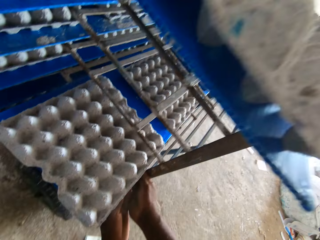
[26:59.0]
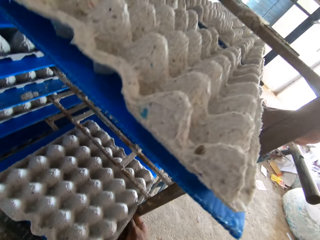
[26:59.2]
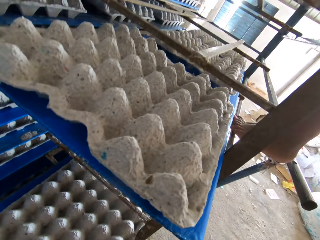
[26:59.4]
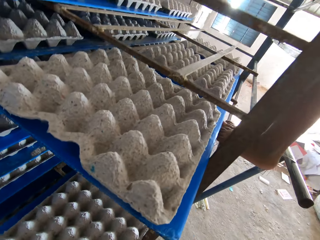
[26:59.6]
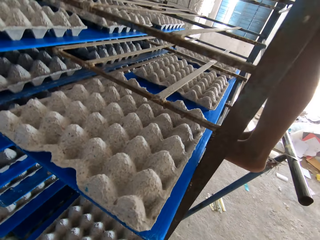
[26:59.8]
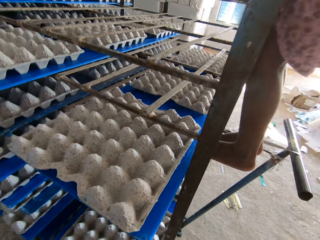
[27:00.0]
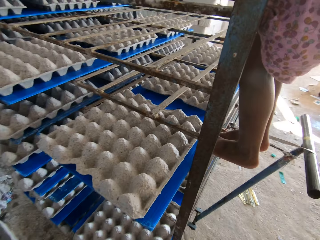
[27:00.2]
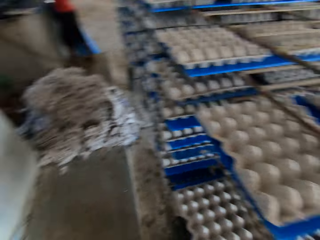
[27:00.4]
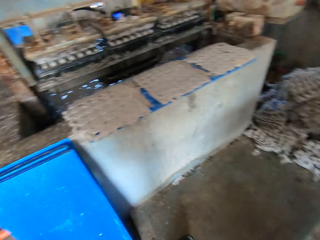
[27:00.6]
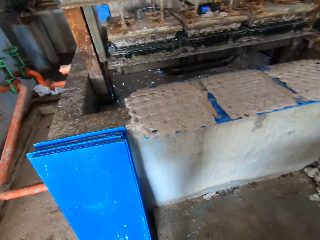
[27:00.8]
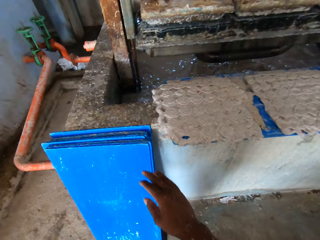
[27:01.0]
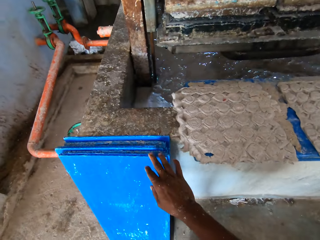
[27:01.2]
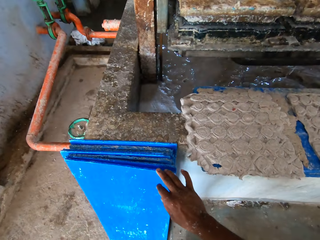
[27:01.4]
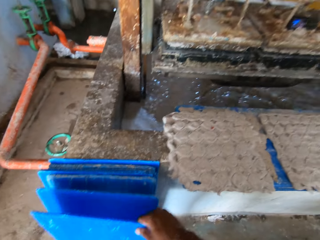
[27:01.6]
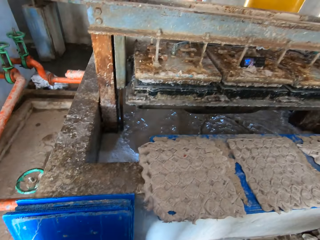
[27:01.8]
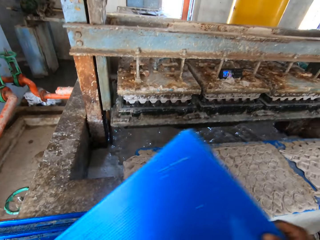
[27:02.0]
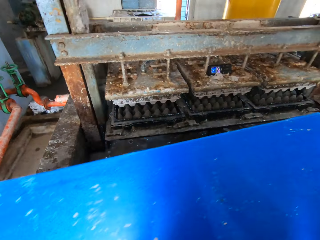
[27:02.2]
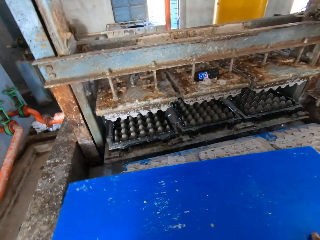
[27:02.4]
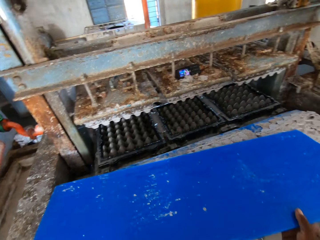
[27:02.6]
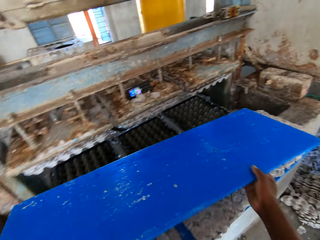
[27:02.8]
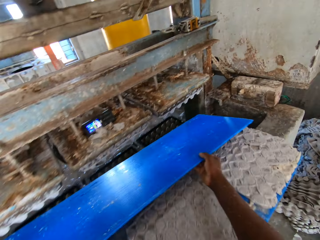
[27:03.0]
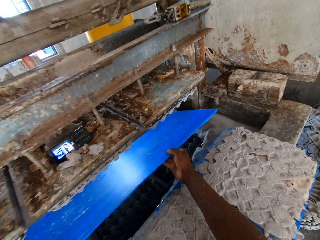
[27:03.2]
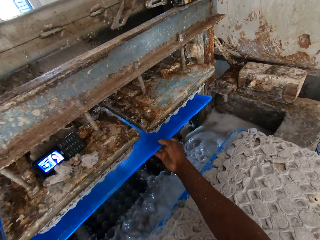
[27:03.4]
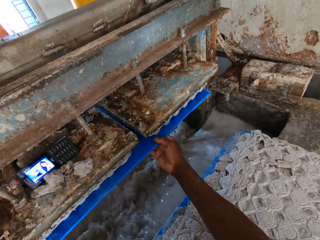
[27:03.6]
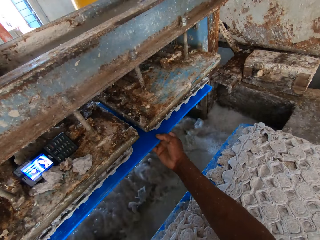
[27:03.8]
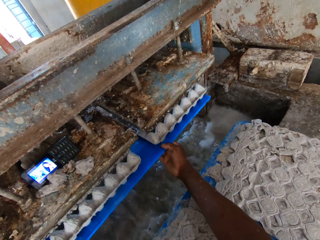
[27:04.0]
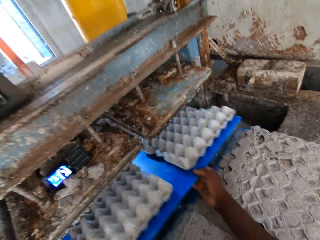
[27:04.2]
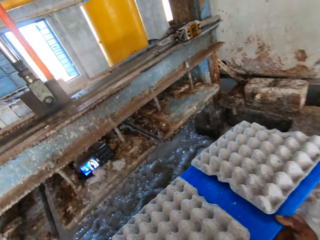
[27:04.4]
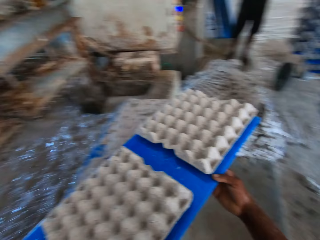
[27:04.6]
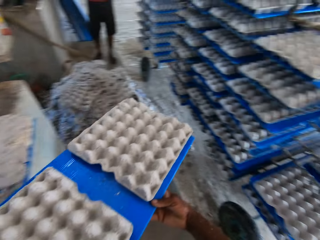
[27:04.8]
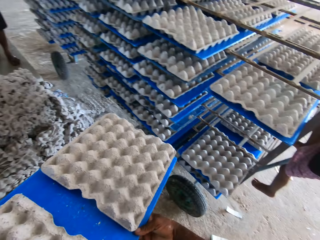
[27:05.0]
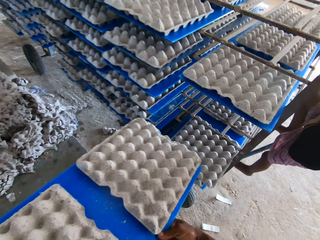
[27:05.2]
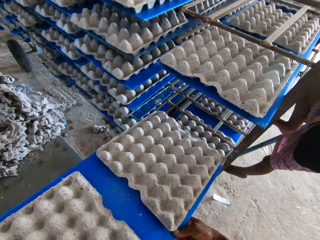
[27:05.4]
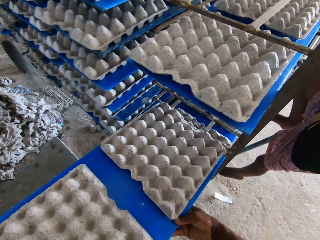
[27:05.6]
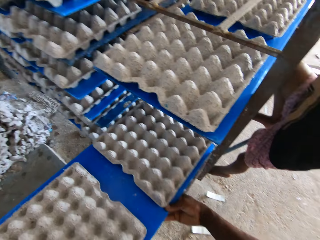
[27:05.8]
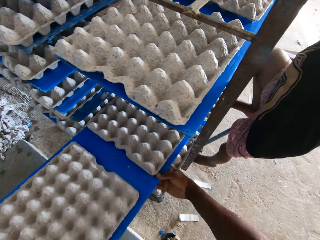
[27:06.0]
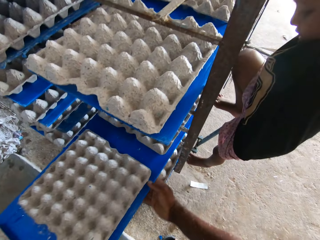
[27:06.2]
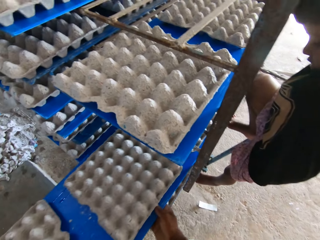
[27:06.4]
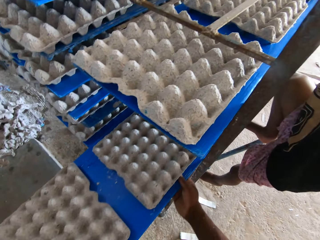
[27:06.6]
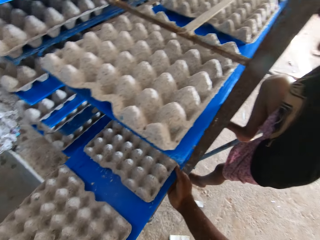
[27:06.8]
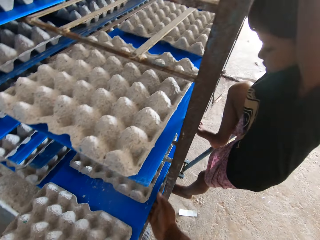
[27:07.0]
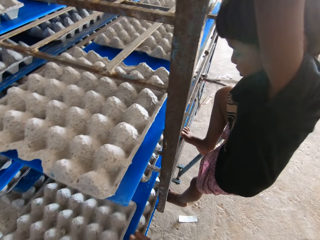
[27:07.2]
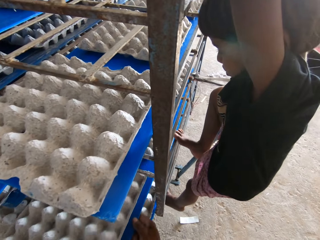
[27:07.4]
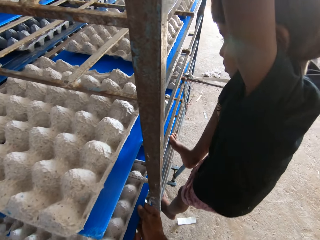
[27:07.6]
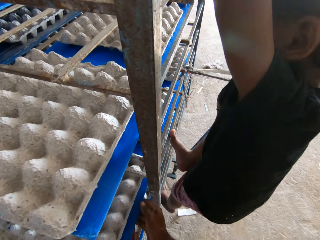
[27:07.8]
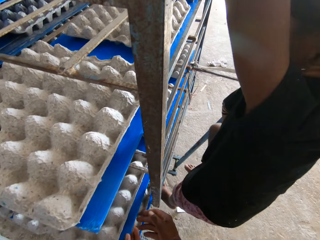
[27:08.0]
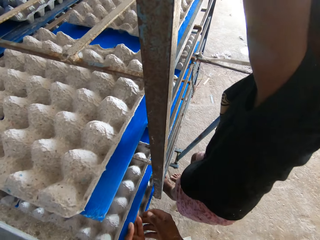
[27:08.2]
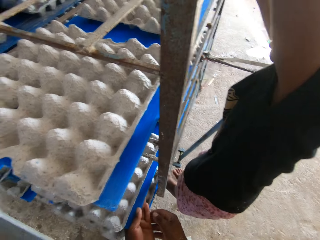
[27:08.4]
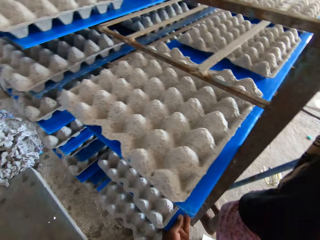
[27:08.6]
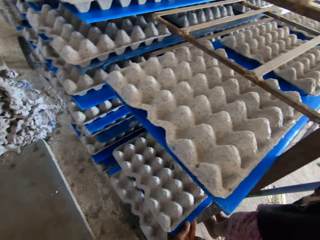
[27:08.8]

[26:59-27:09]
The camera wearer looks around. He picks up the board from the ground with his right hand. He drops the board in his hands on the wall. He places the board in his hands underneath the crate machine former. He removes the board with his hands from underneath the crate machine former. He places the board of egg crates into the cage with his hands. A child holds the cage with his hands. The camera wearer looks to the child.

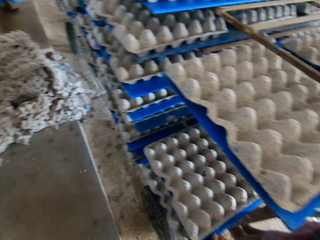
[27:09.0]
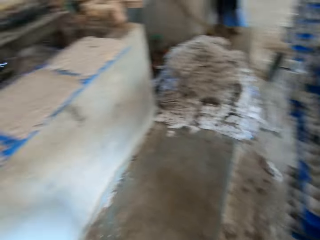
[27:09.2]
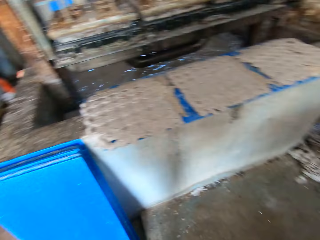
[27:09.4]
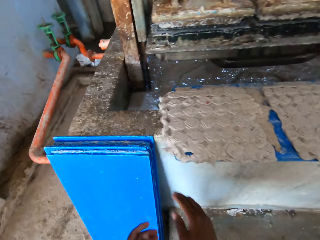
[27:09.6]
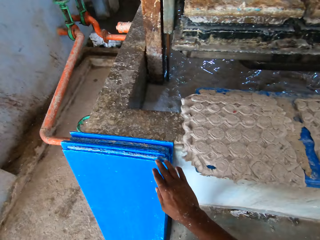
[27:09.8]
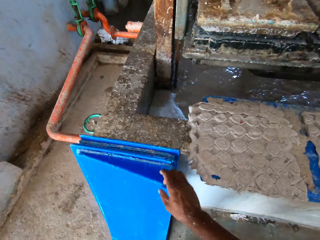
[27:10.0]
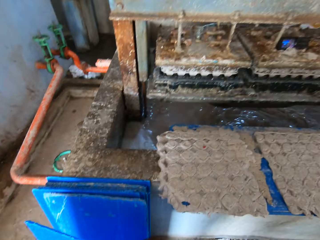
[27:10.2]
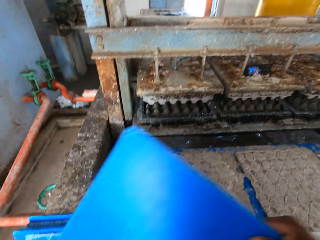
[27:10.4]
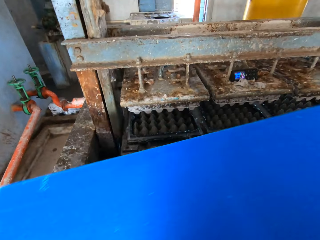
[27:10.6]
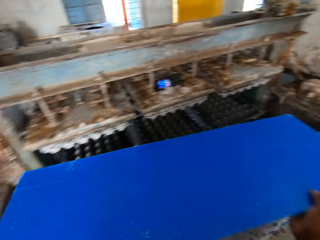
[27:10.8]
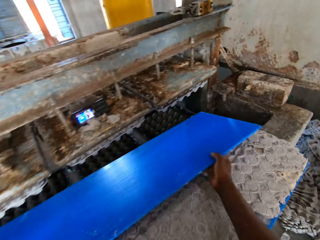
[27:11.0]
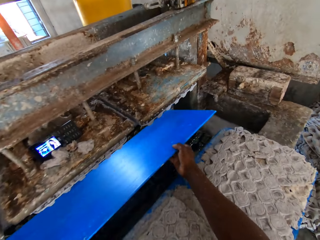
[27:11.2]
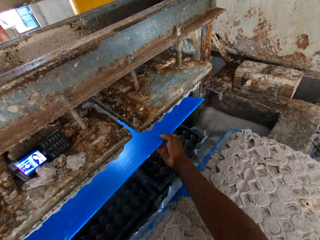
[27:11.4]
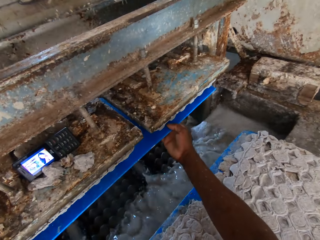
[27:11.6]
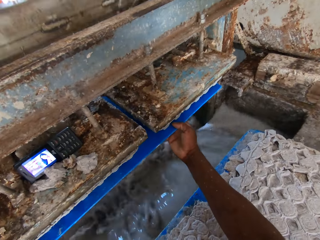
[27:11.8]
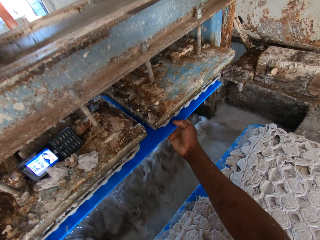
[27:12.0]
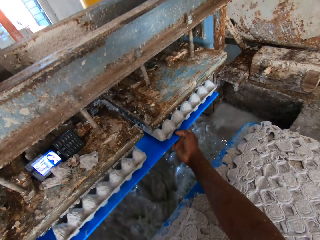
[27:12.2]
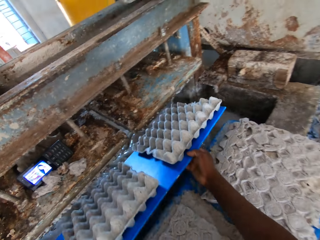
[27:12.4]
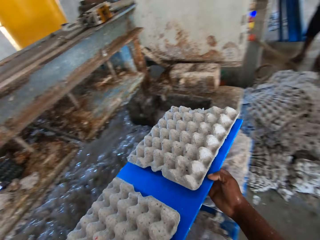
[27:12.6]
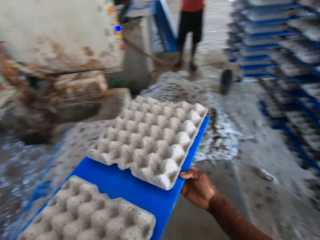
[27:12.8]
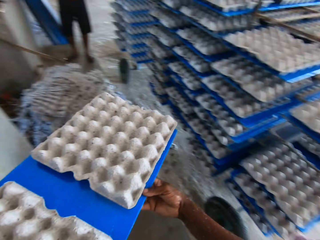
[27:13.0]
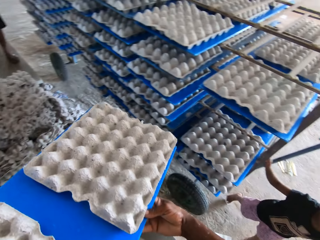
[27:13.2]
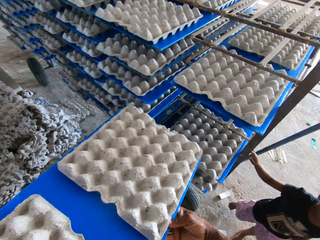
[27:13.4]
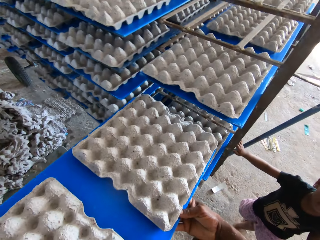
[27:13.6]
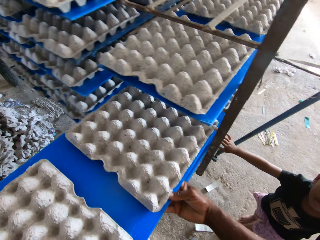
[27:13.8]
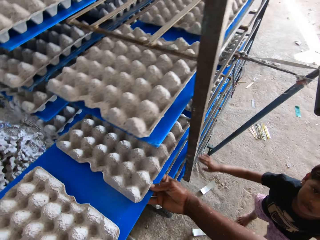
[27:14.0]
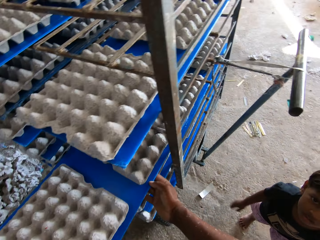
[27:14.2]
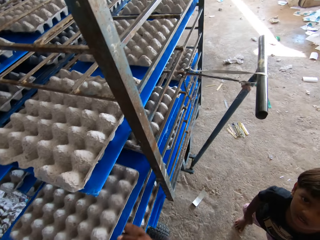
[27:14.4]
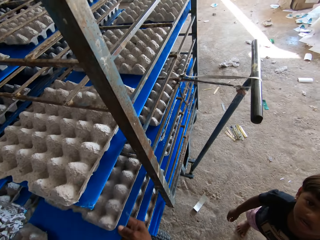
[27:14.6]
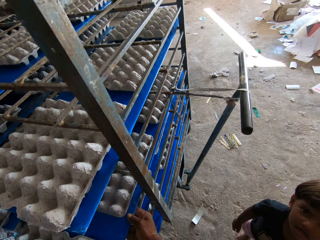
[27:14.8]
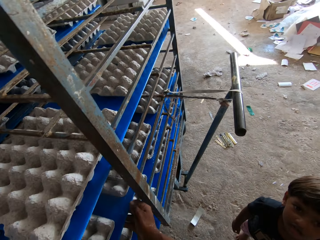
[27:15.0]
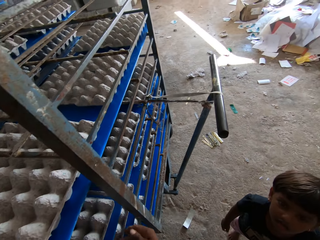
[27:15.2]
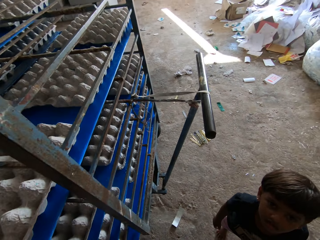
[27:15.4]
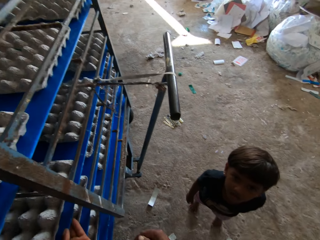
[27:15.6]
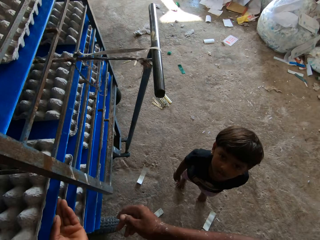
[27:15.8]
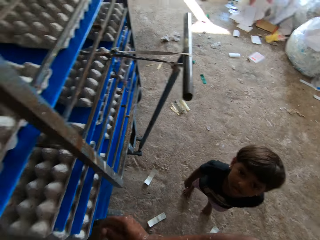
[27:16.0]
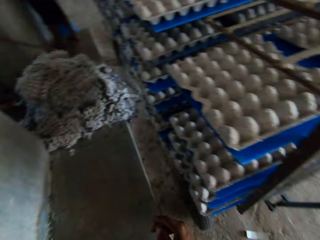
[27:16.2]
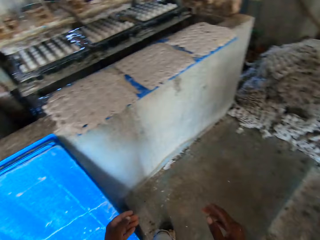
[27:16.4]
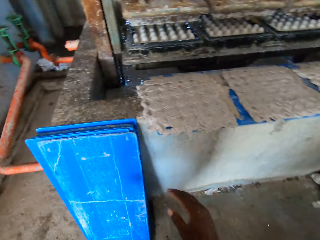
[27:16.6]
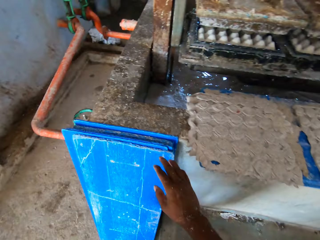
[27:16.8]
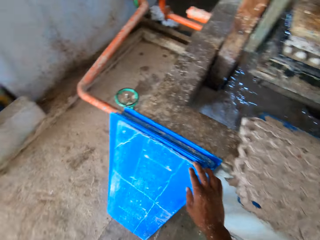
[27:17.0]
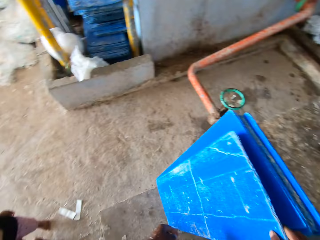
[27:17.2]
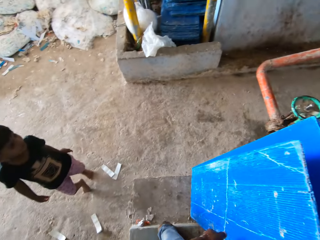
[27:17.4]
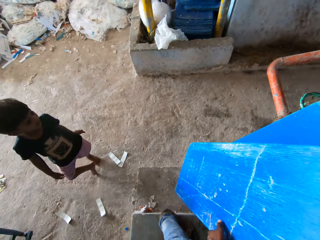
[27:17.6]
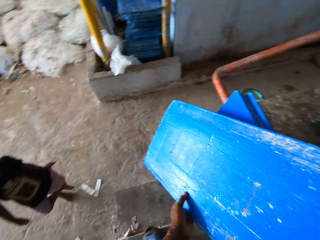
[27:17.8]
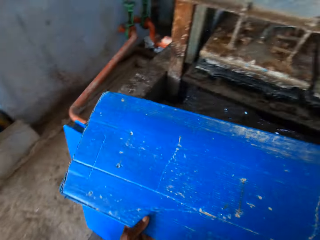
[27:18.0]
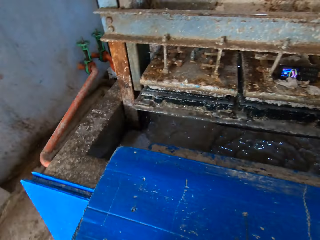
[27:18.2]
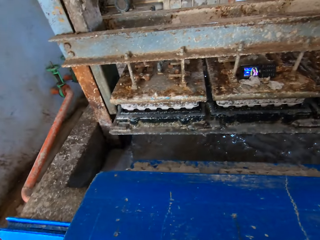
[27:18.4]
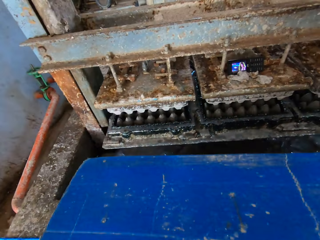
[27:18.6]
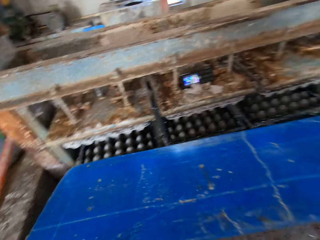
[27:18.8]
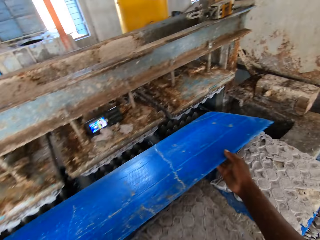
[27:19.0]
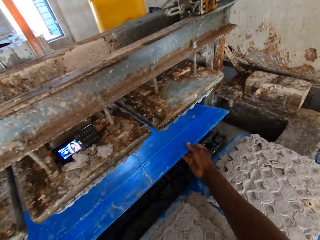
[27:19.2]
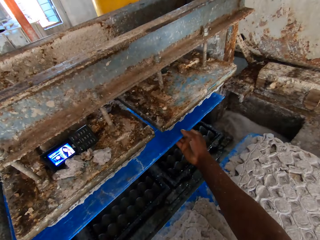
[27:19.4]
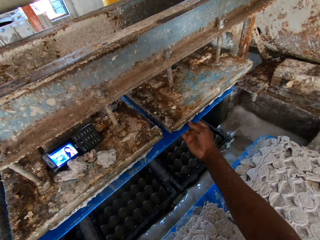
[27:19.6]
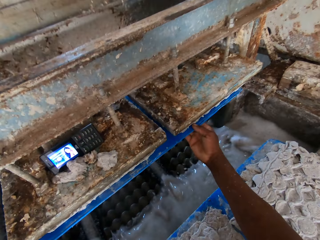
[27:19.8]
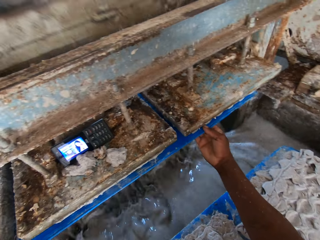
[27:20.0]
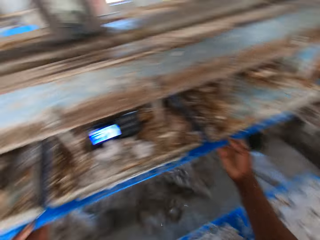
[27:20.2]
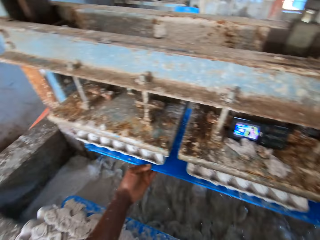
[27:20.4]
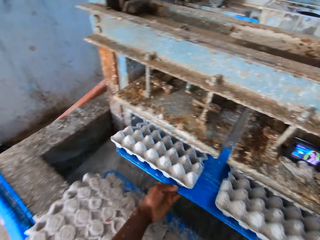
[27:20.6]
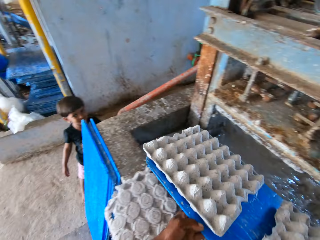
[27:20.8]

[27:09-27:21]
The camera wearer talks to a person. He picks up the board from the ground with his right hand. A man interacts with the camera wearer. The camera wearer places the board in his hands underneath the crate machine former. He removes the board with his hands from underneath the crate machine former. A child interacts with the camera wearer. The camera wearer places the board of egg crates into the cage with his hands. He picks up a polypropylene plastic by the egg pulp machine with his right hand. He takes egg cartons from the egg pulp machine with the polypropylene plastic in both hands. He puts the egg crates on the machine on the tray.
